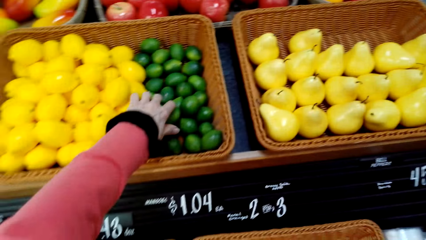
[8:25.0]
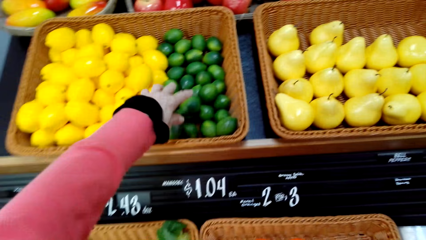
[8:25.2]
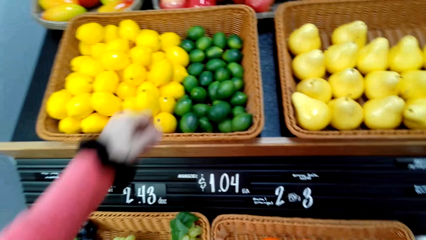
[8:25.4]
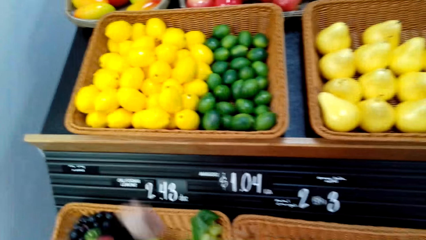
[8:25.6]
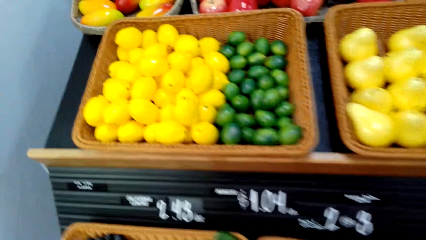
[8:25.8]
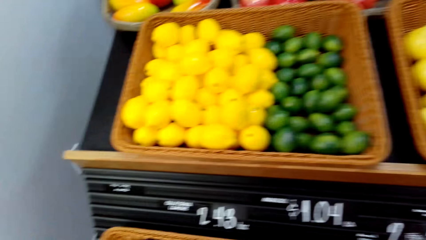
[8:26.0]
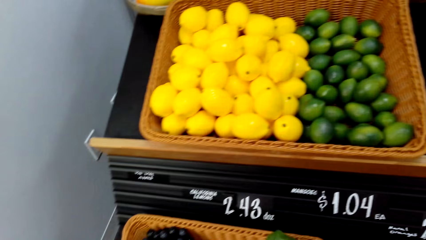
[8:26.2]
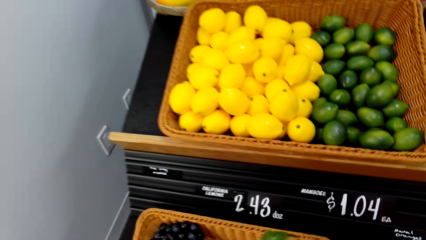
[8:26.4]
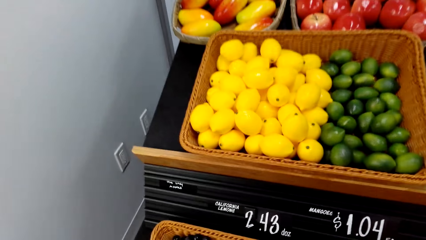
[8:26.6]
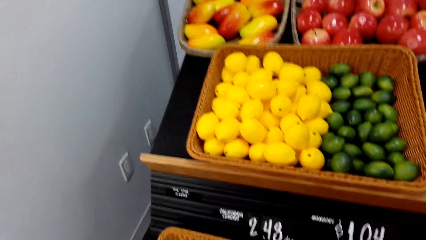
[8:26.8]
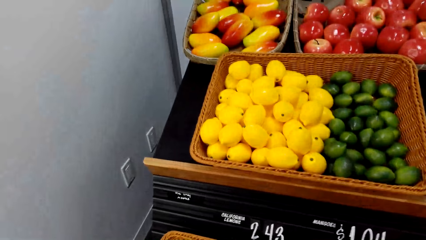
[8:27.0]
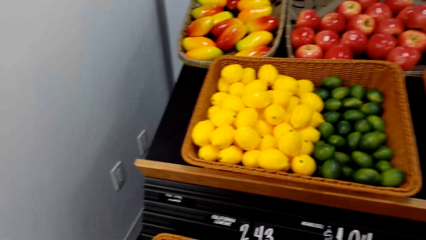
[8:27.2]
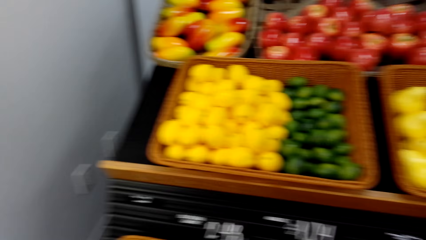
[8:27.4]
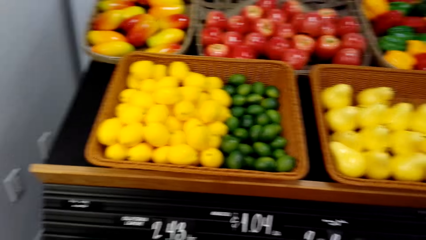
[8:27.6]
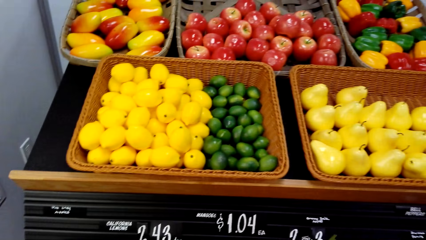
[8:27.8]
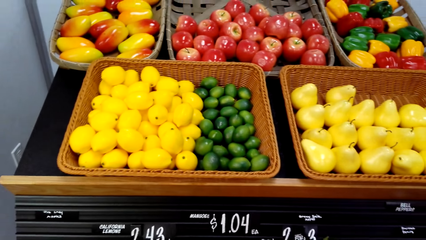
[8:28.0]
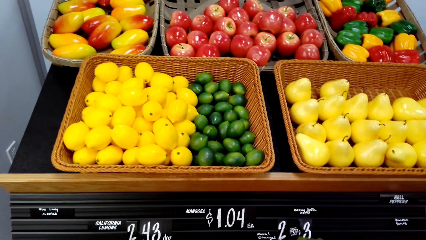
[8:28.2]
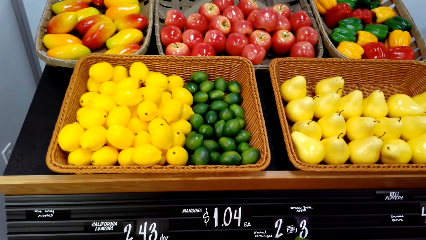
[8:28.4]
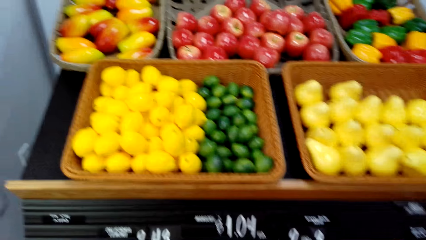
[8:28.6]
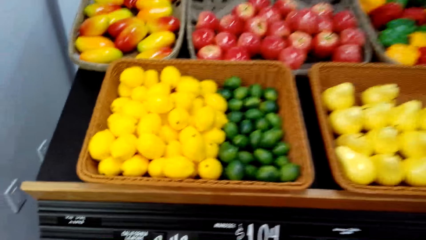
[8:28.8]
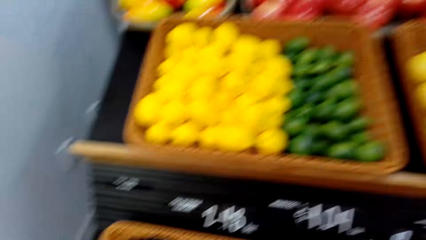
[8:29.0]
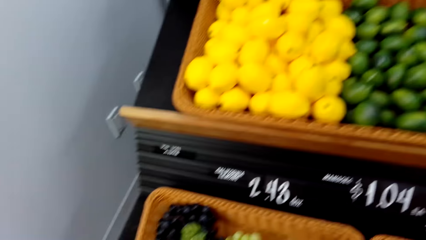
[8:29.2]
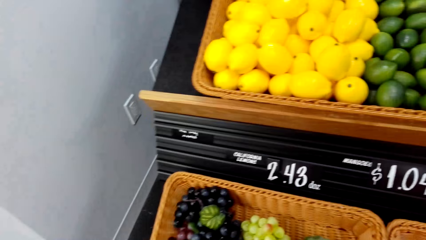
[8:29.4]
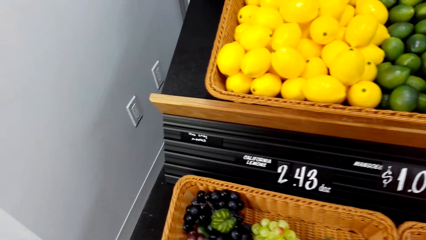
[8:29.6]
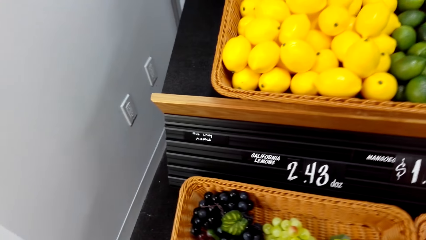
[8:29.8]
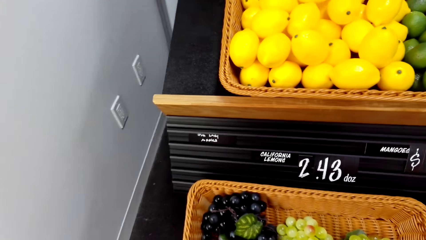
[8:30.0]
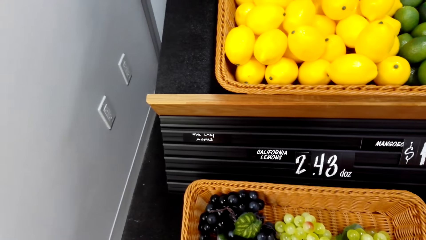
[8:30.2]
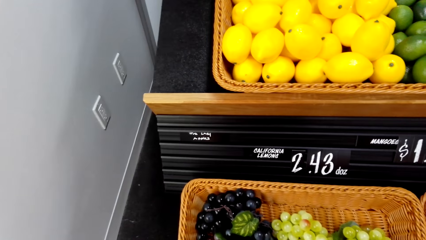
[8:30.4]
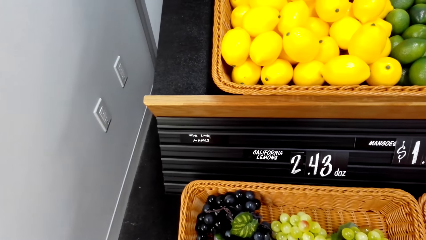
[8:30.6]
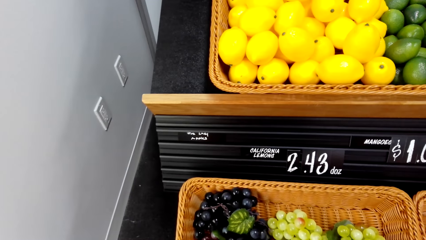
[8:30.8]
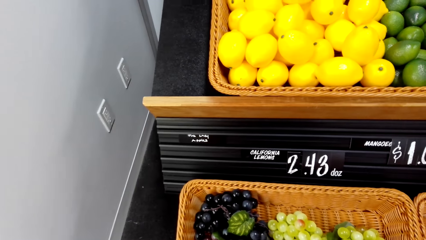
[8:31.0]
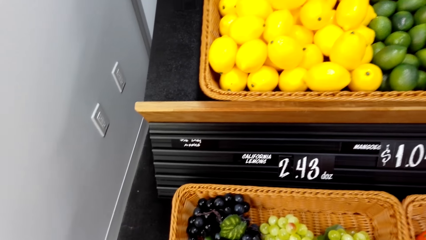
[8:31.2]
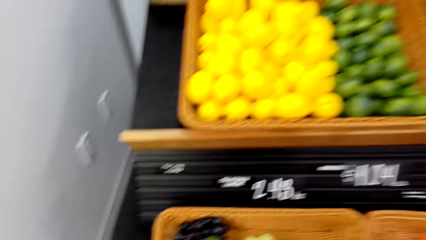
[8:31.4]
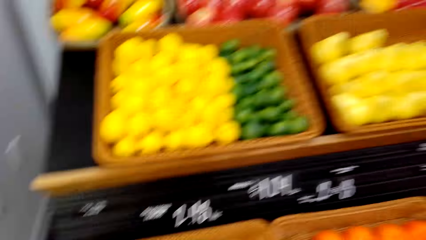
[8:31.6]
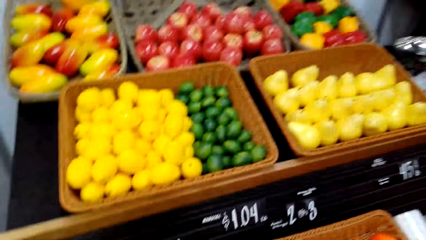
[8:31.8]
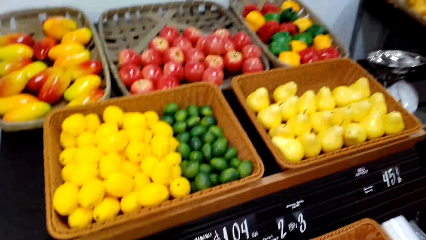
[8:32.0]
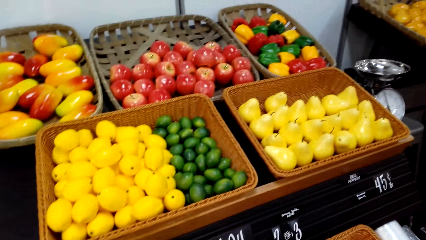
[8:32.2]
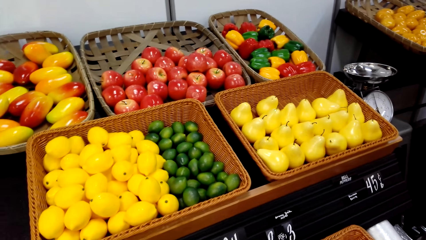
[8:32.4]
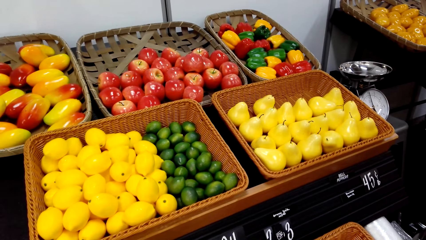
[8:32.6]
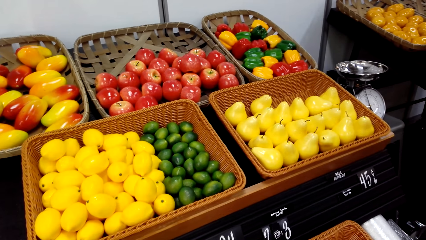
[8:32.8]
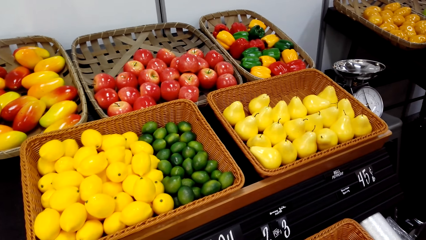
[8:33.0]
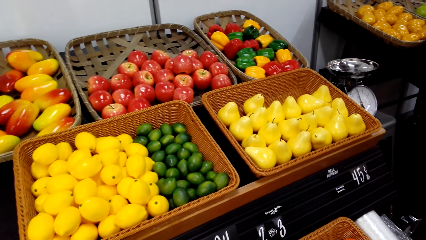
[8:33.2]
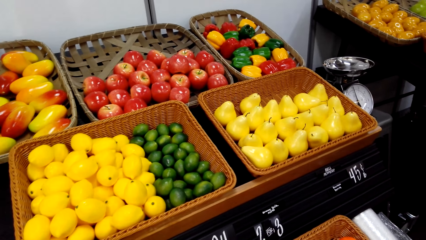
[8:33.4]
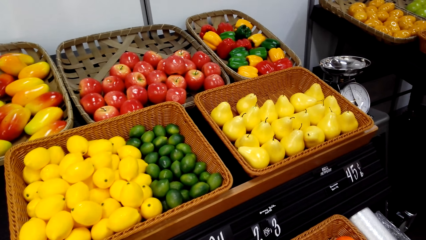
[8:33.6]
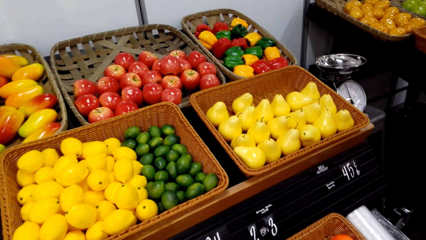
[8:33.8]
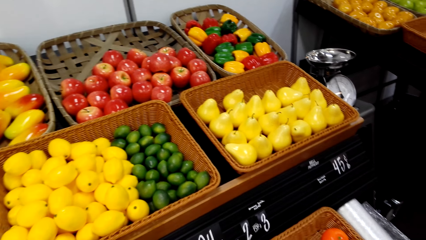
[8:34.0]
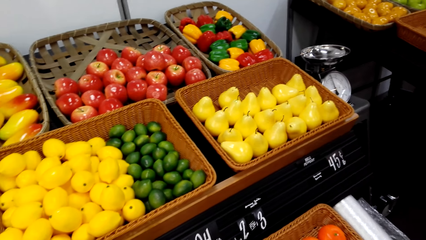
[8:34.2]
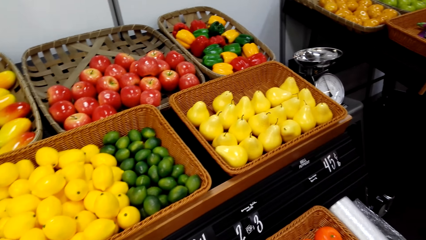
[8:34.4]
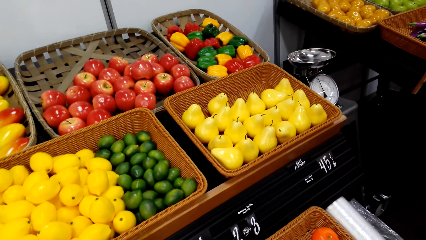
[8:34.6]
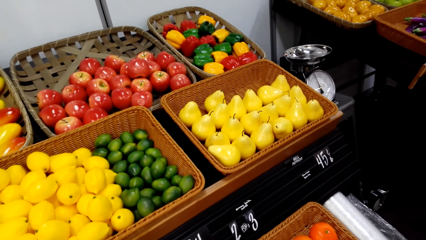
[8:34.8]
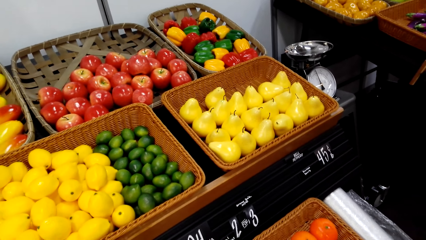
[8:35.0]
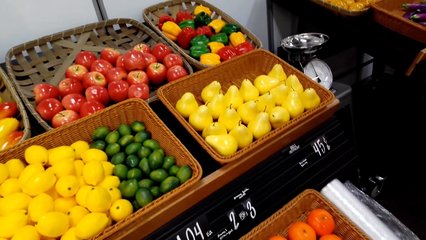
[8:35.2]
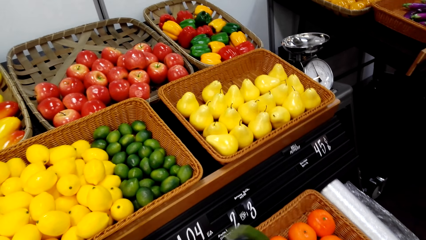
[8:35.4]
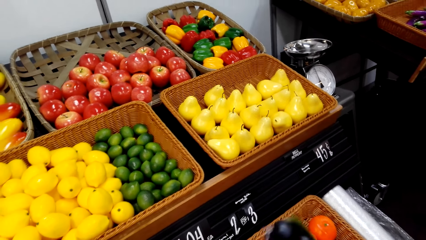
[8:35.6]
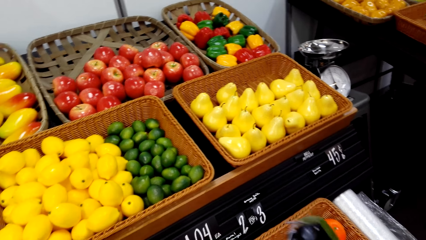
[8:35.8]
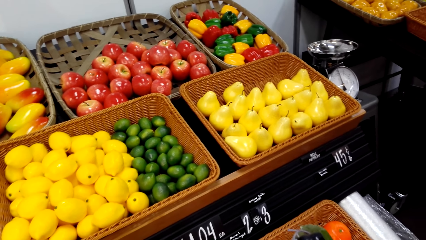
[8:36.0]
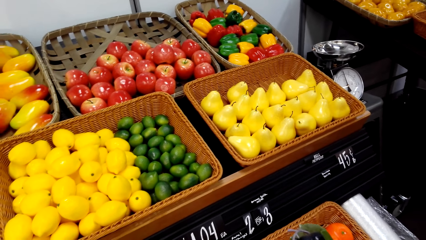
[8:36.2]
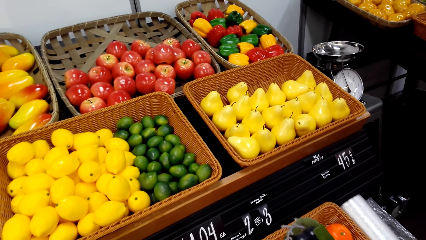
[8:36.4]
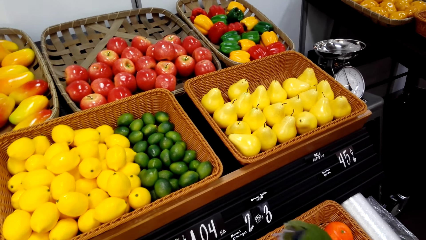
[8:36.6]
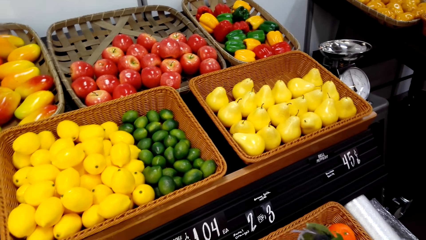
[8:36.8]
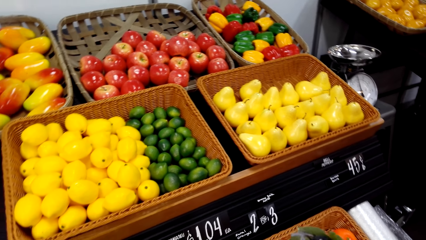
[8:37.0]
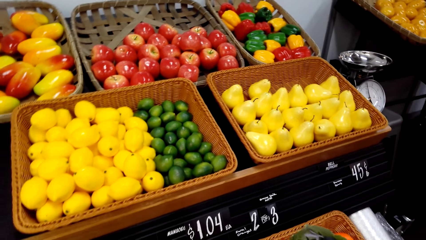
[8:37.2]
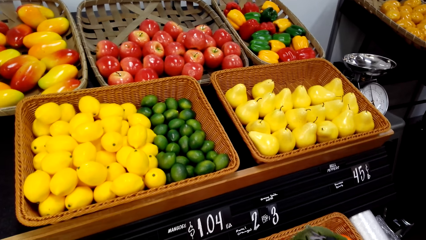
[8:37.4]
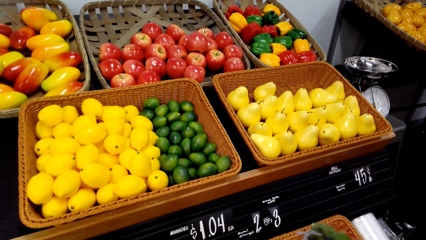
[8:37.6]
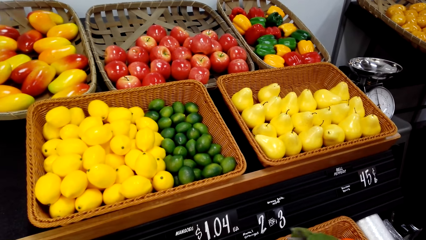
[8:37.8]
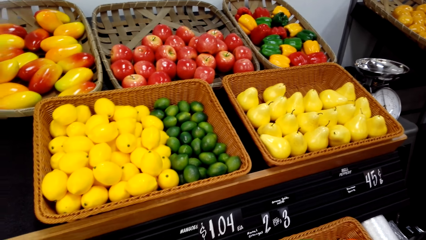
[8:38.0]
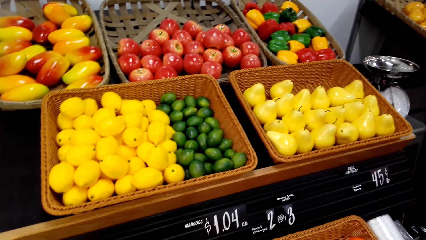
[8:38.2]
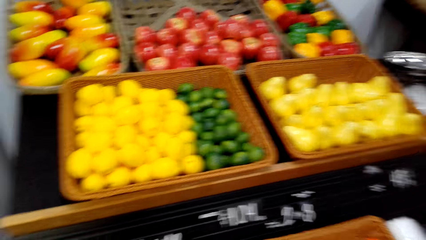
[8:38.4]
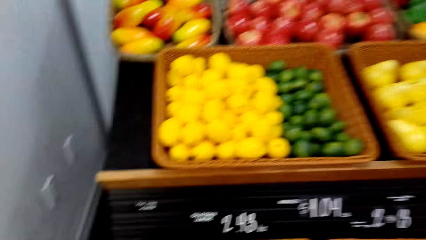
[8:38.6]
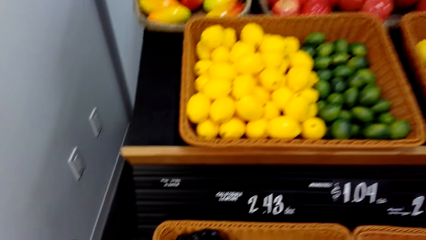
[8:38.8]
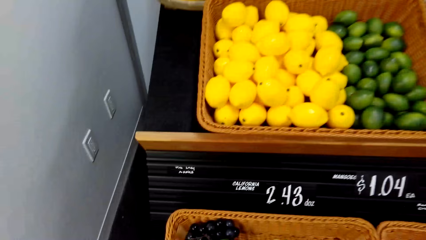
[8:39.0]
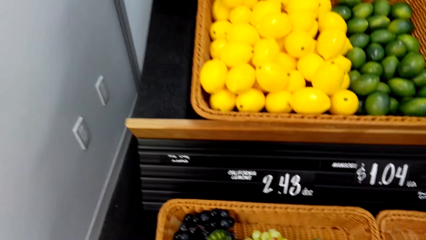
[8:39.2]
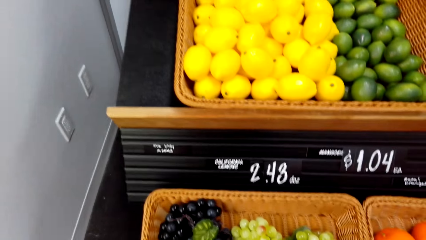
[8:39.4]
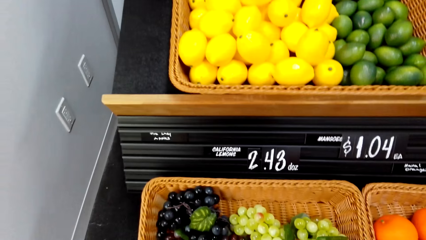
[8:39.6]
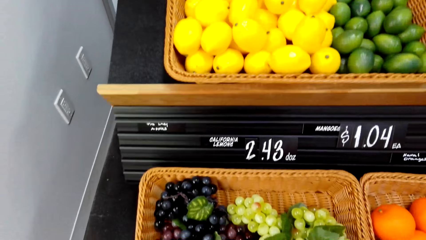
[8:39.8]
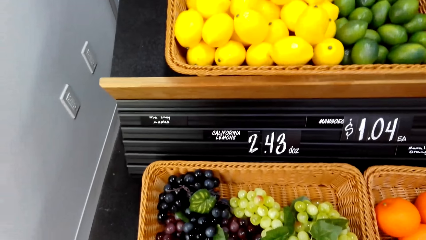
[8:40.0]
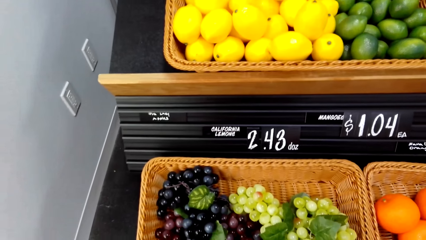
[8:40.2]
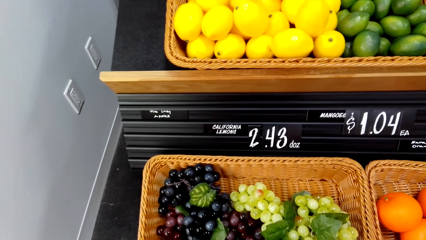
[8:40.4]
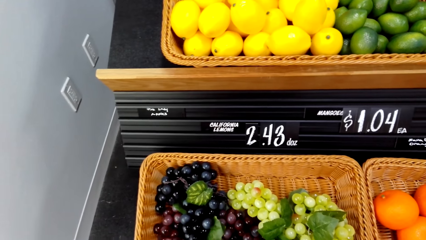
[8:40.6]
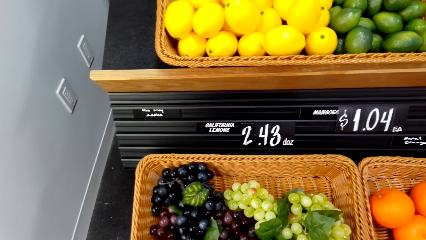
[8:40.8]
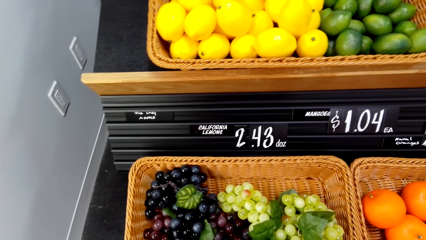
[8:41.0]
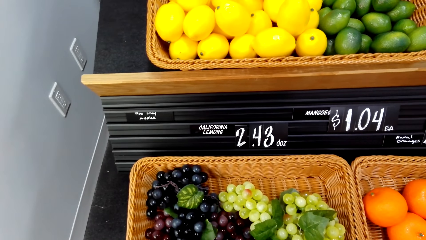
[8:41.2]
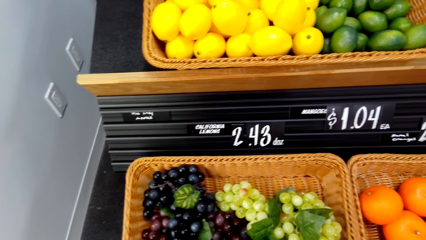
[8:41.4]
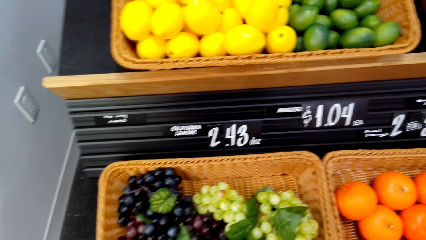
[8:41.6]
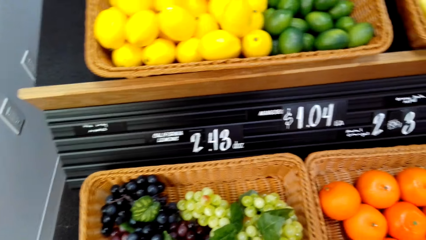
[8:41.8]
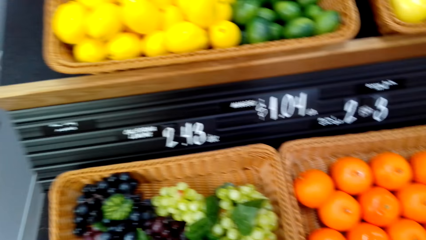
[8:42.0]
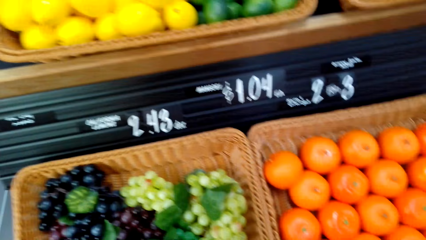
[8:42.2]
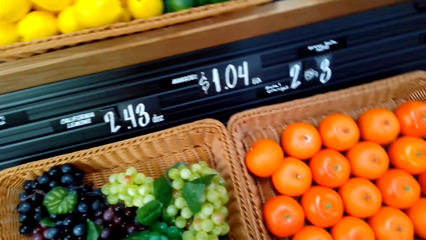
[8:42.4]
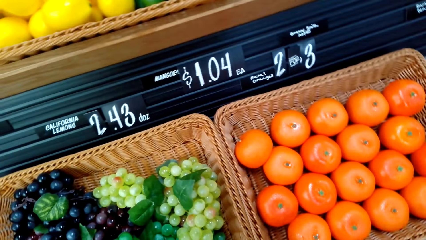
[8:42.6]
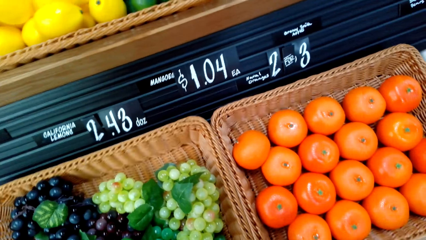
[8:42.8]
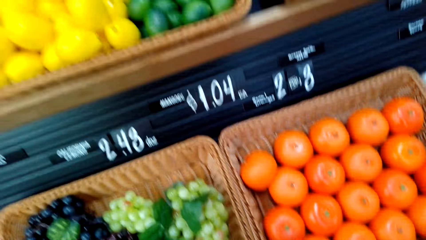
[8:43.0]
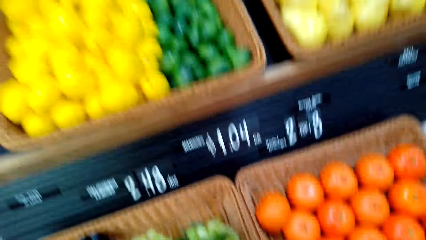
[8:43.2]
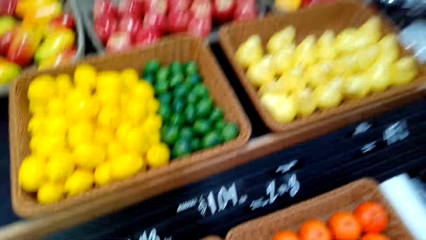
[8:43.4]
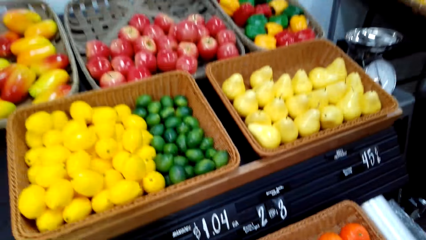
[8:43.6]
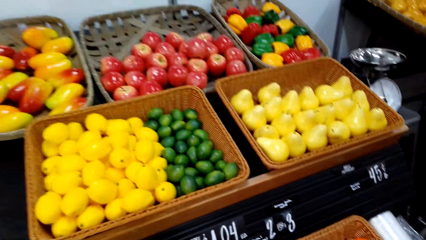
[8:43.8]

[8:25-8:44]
A person touches the lemon. The camera wearer picks the lemon from the fruit shelf. They put the lemon in the shopping bucket. They look at the fruit shelf. The person makes a step. The camera wearer picks something from the fruit shelf. They look around the fruit shelf.
